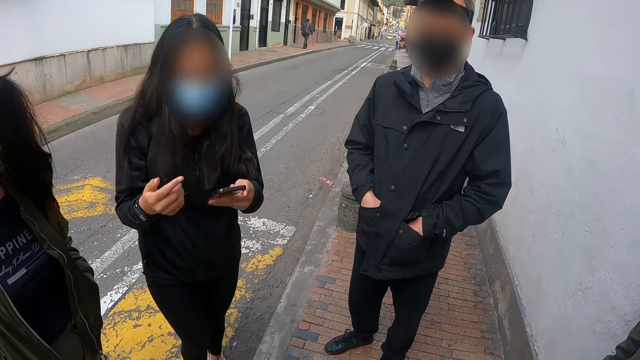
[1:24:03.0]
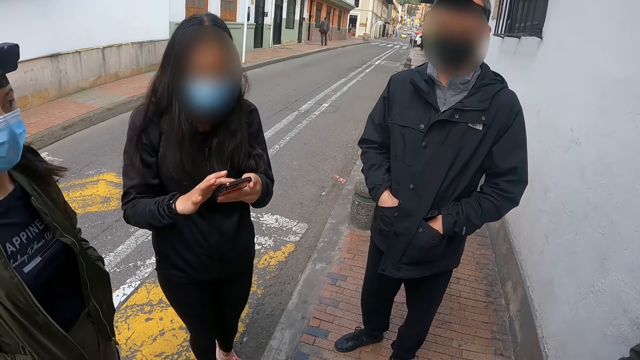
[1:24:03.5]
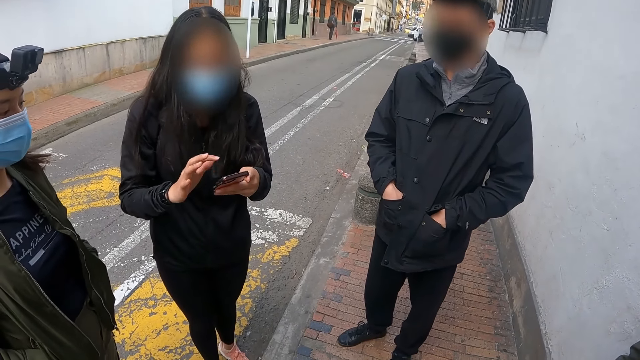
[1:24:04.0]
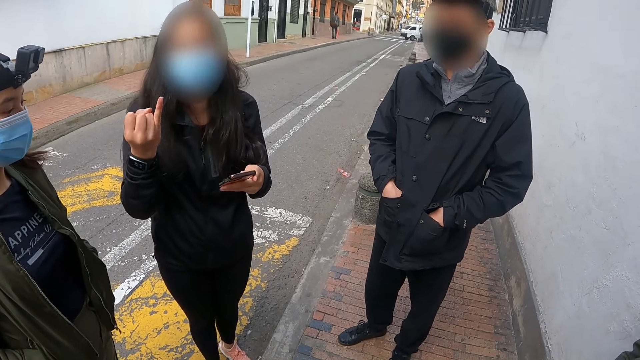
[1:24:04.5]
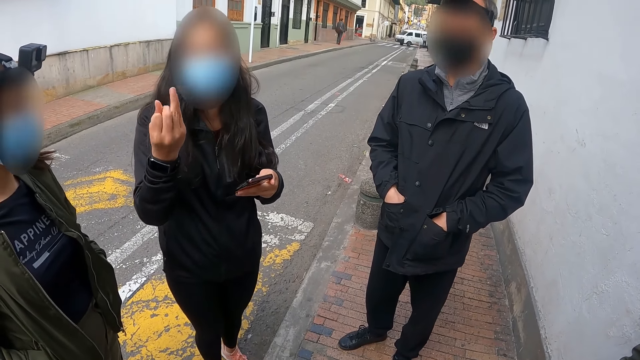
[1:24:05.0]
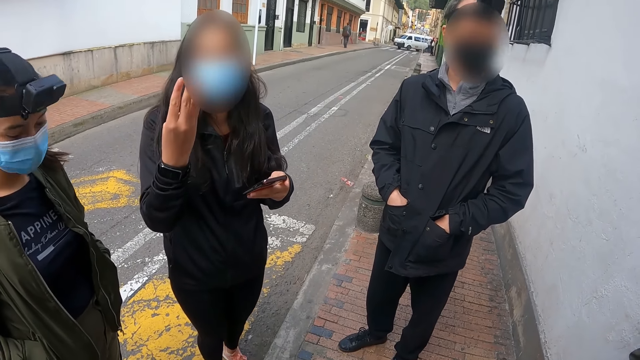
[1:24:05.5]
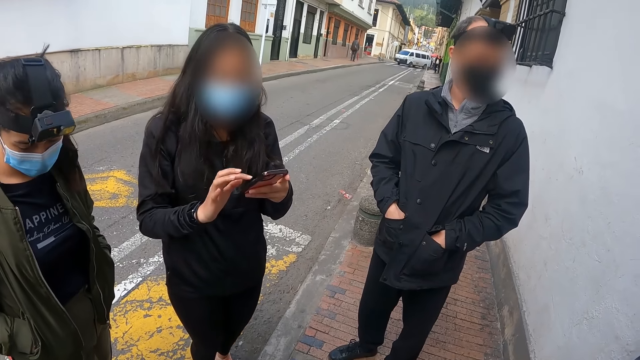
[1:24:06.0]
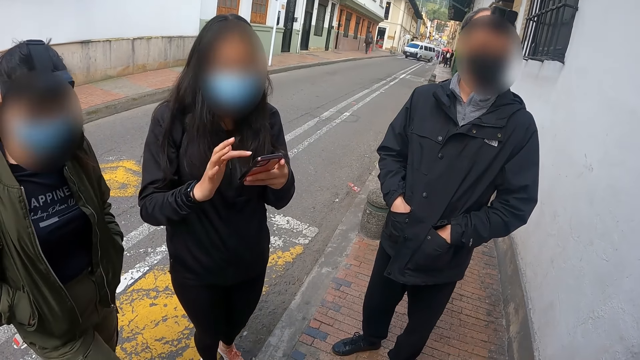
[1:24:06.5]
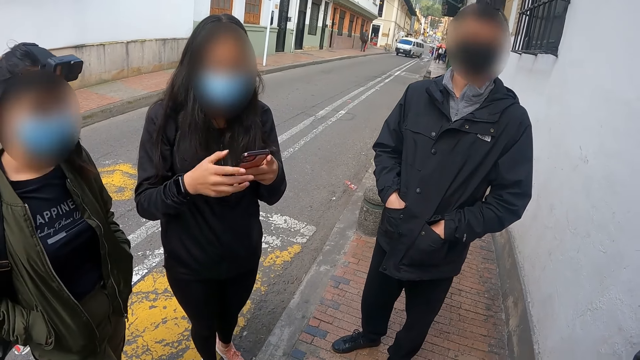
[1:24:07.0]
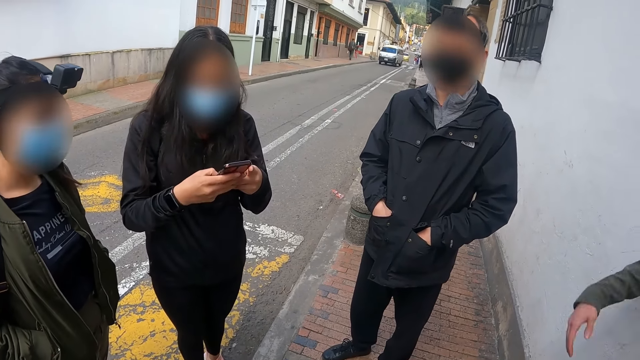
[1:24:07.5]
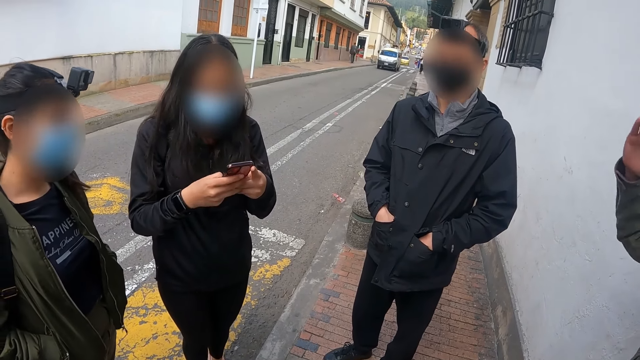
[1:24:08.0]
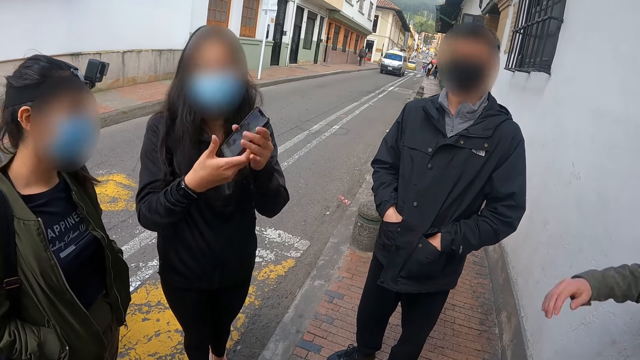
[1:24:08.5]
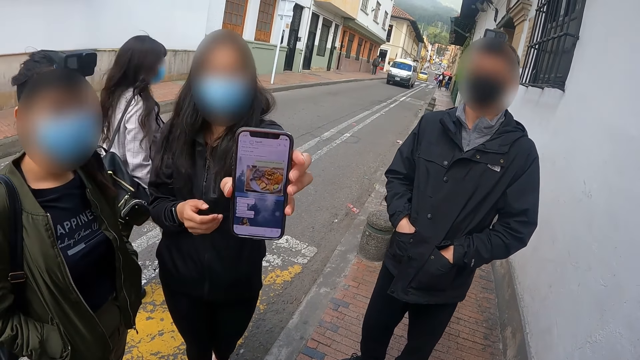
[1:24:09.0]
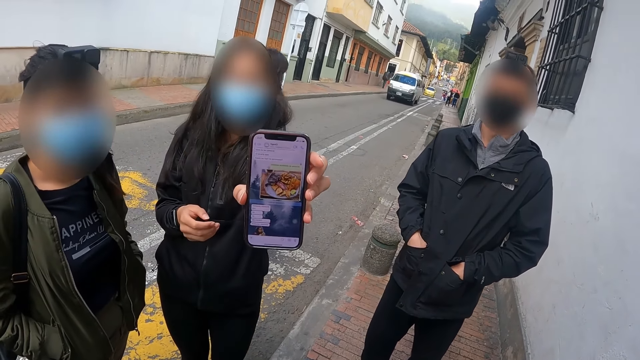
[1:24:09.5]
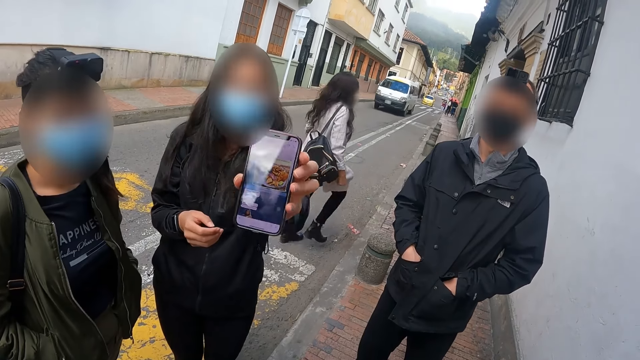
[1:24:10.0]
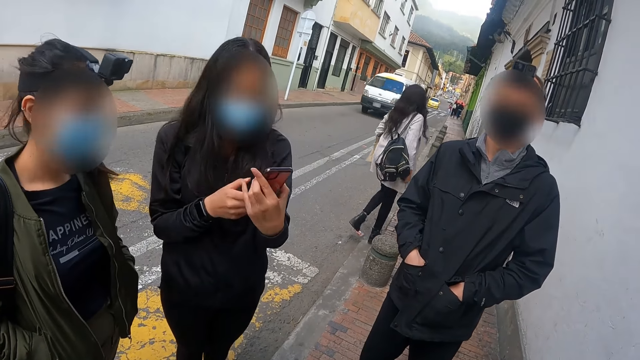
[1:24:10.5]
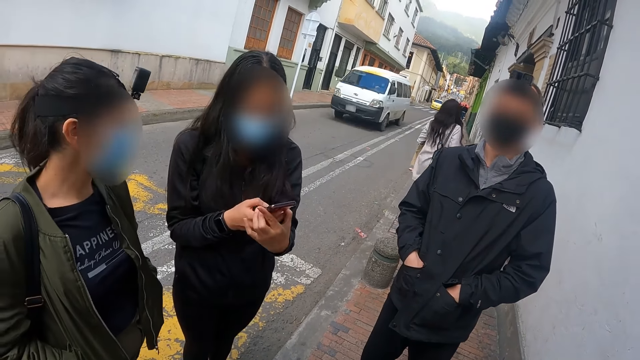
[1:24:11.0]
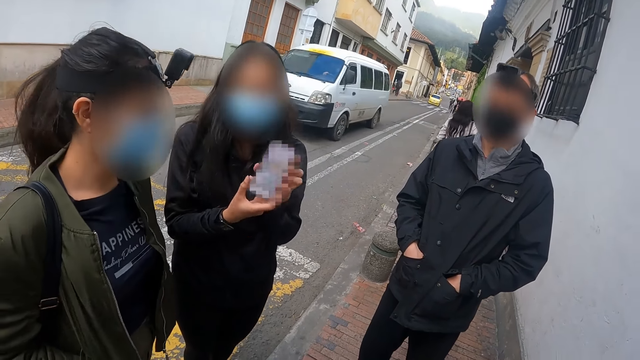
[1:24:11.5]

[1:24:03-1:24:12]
A person talks to the camera wearer. The person shows her phone to the camera wearer.

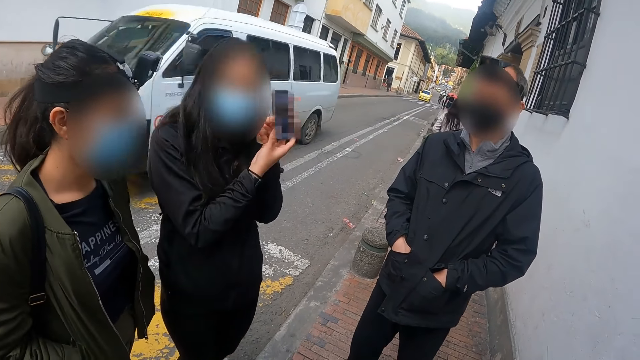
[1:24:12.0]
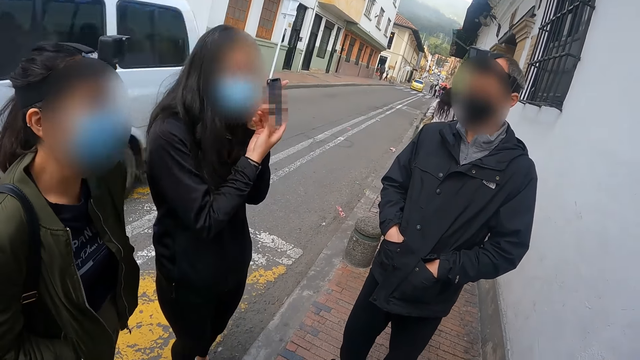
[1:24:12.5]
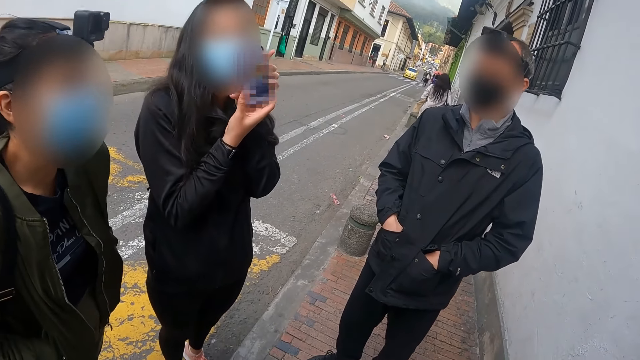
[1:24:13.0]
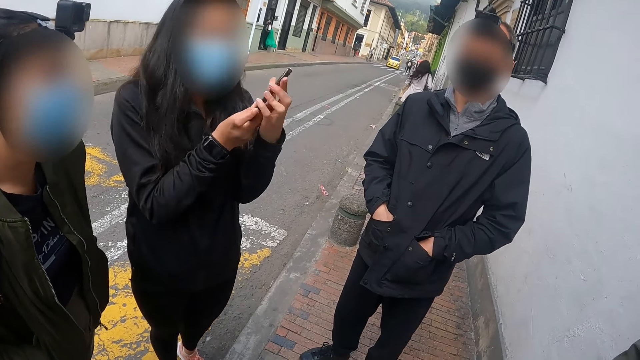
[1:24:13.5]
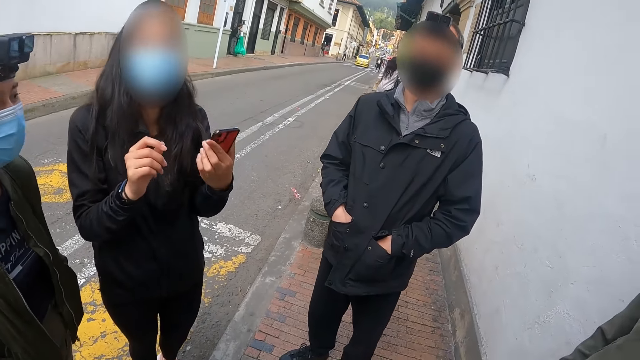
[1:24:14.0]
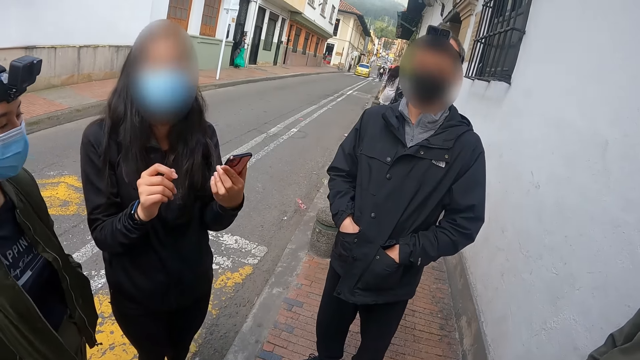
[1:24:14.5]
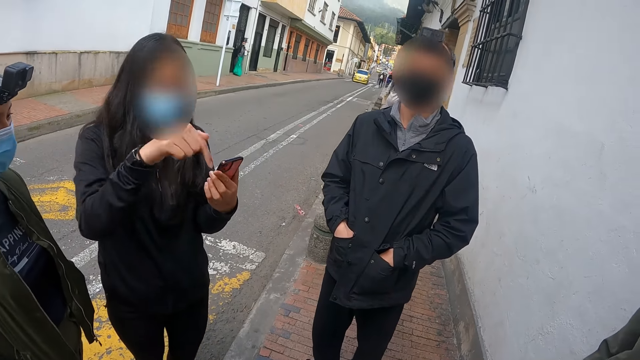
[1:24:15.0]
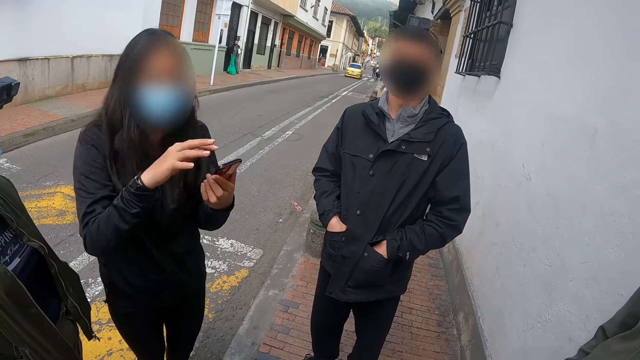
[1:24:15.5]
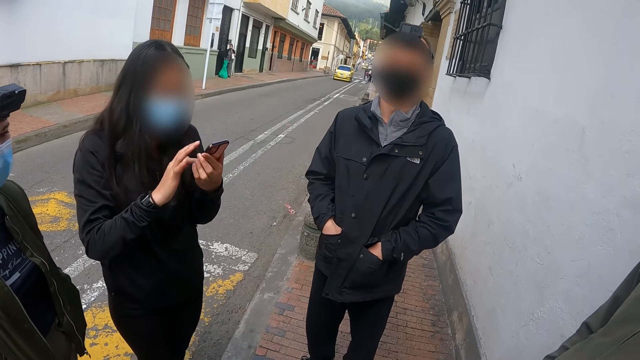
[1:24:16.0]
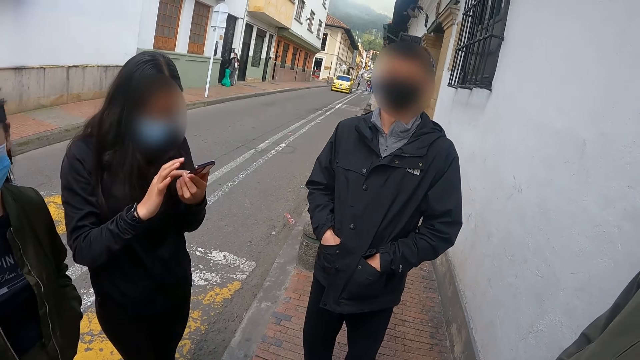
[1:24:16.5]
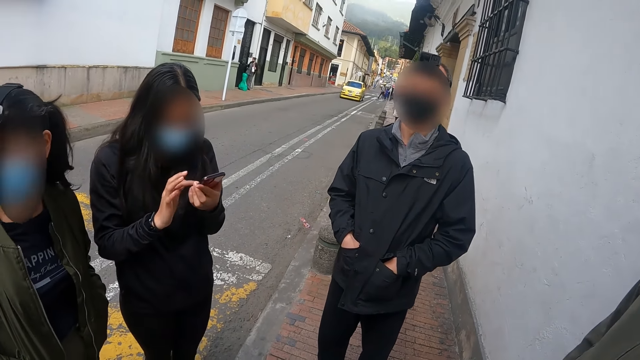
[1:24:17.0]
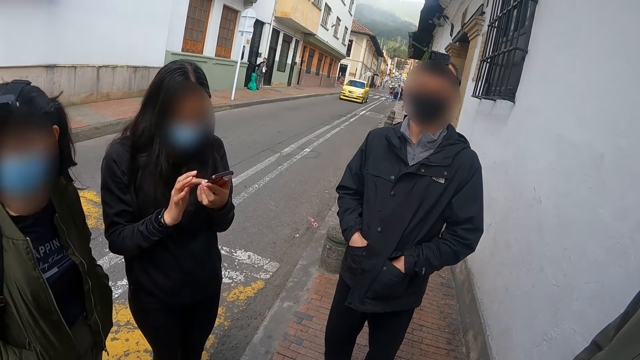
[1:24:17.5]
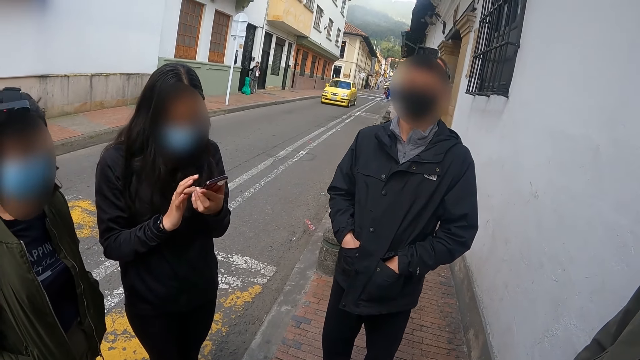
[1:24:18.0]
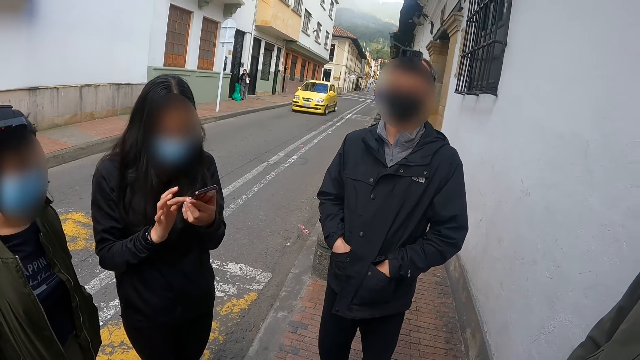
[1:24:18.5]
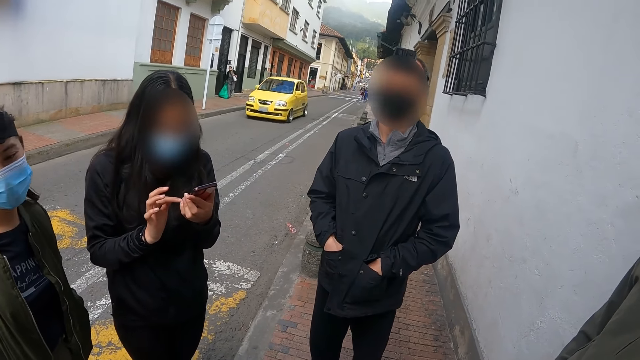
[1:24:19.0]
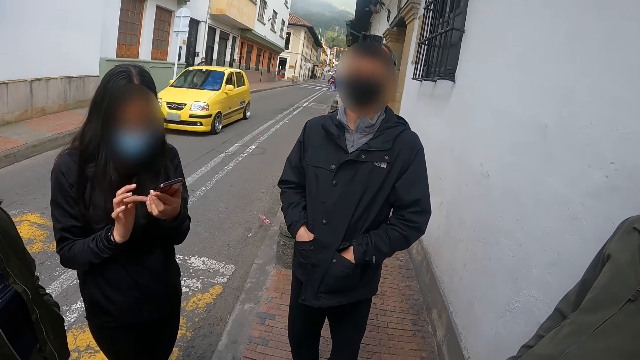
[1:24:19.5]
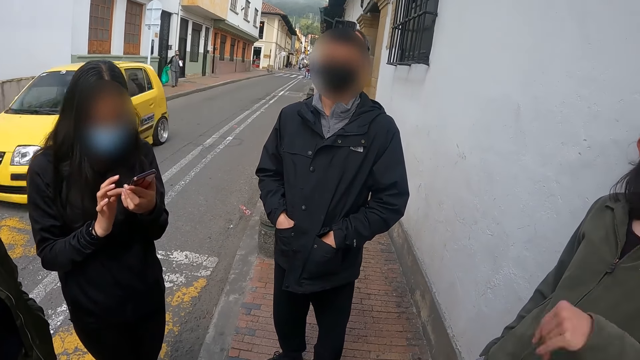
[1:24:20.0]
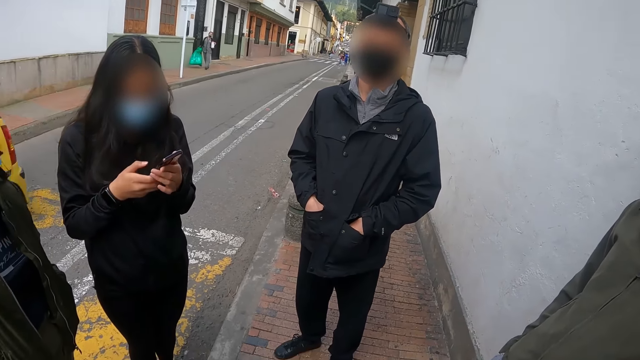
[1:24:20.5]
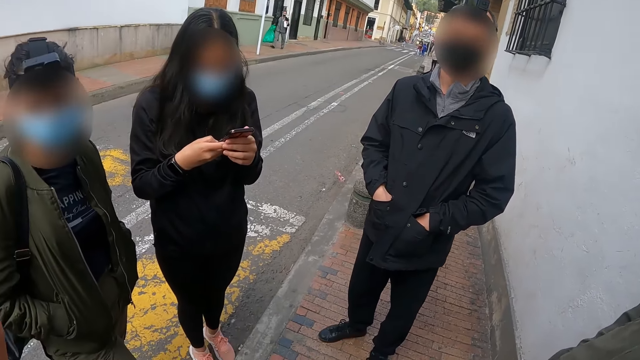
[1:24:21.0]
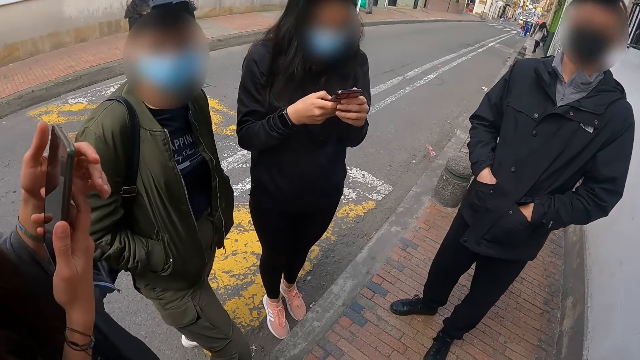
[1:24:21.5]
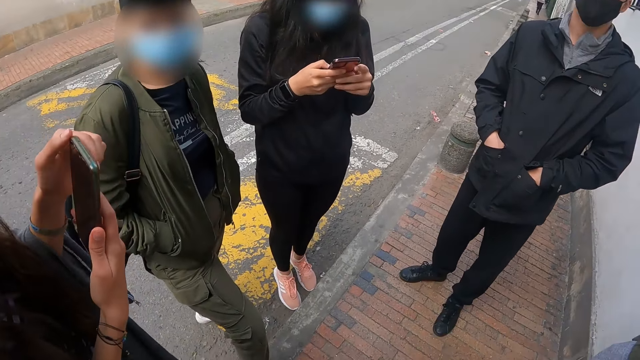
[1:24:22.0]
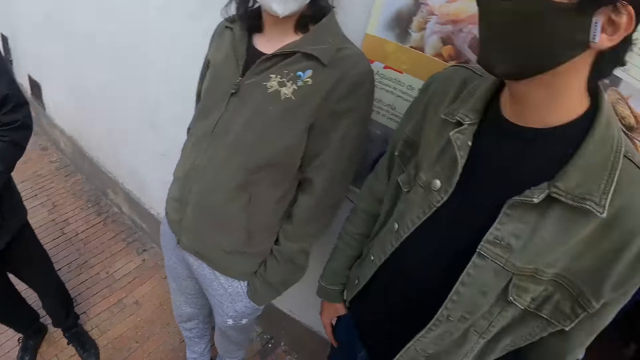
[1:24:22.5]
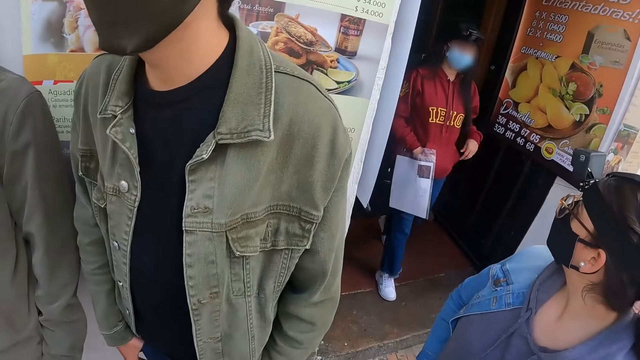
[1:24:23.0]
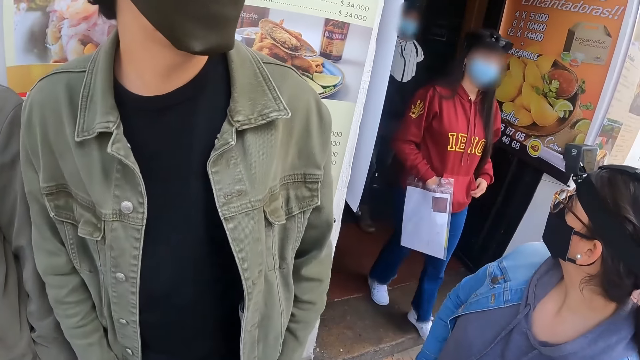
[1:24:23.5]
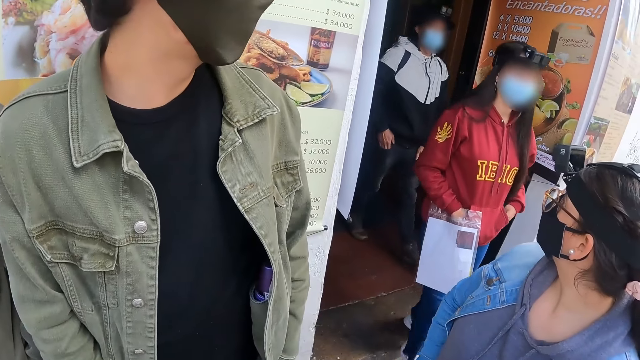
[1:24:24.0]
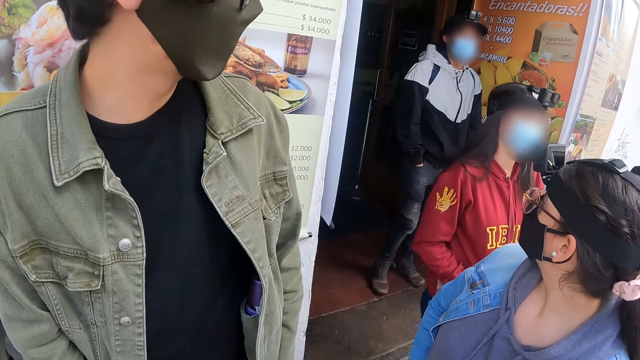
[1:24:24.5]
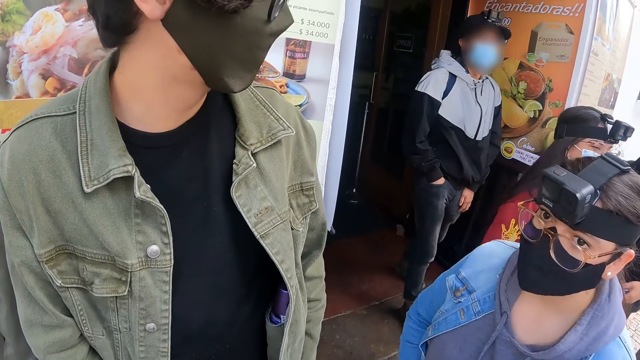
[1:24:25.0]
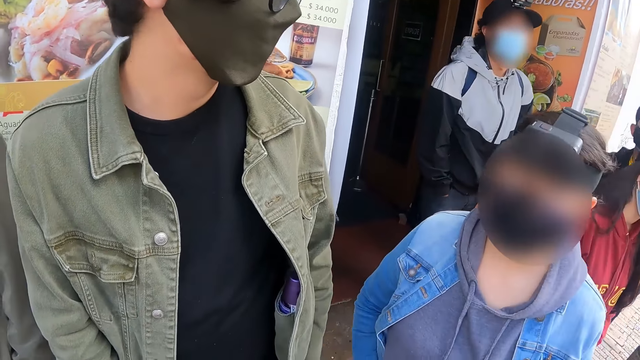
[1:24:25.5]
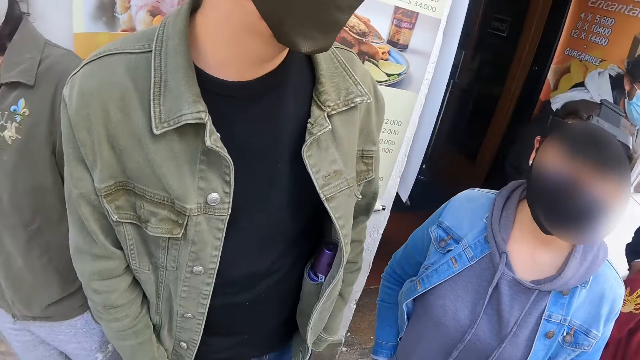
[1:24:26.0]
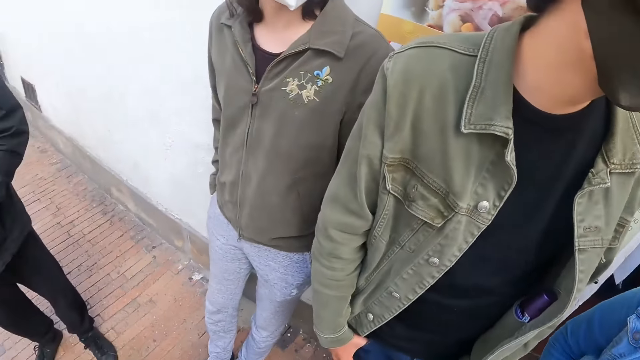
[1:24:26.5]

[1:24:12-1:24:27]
A person shows her phone to another person. The first person talks to the camera wearer. The first person operates her phone. The camera wearer looks around.
